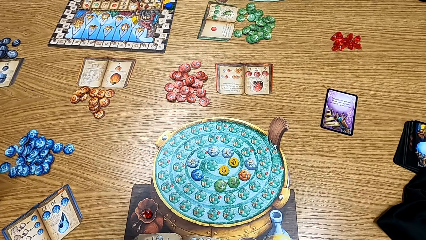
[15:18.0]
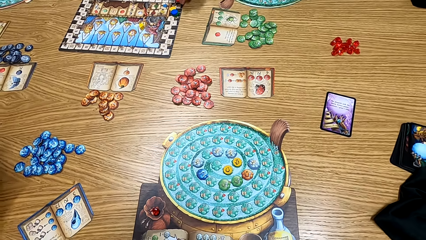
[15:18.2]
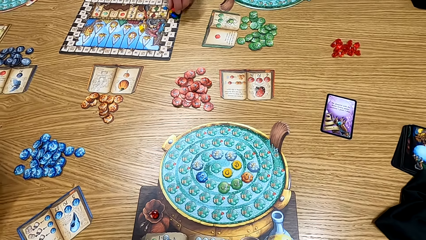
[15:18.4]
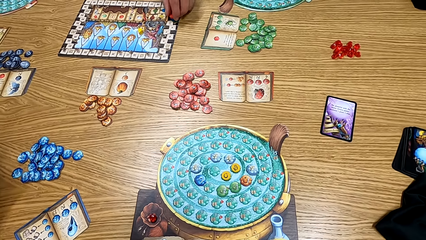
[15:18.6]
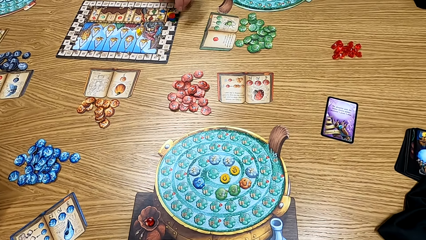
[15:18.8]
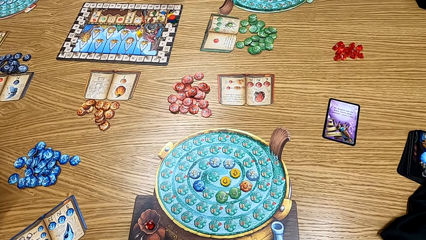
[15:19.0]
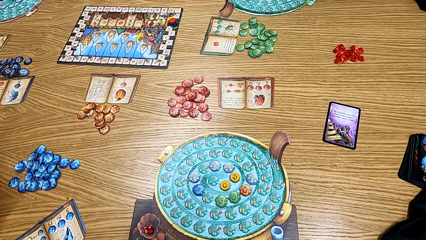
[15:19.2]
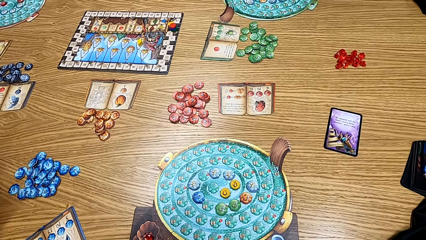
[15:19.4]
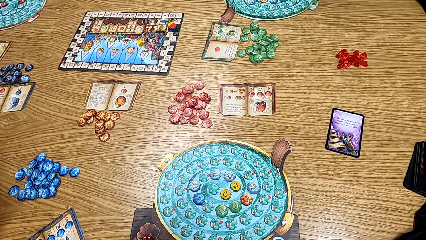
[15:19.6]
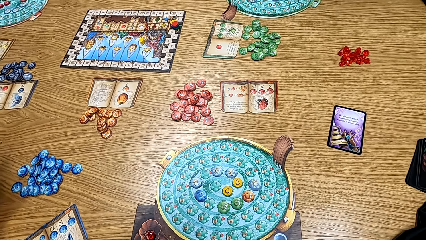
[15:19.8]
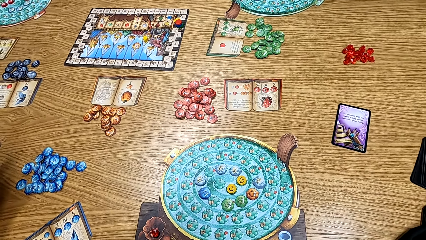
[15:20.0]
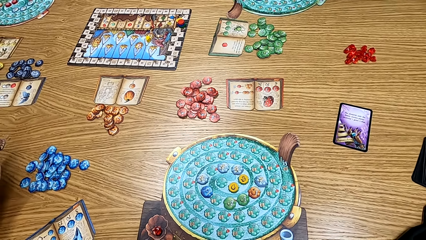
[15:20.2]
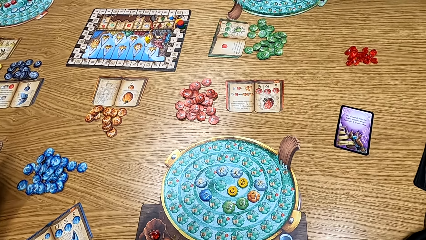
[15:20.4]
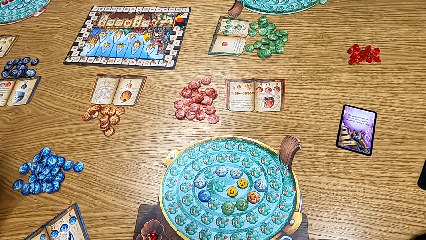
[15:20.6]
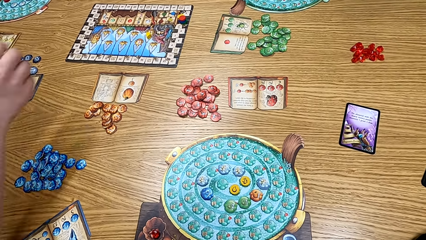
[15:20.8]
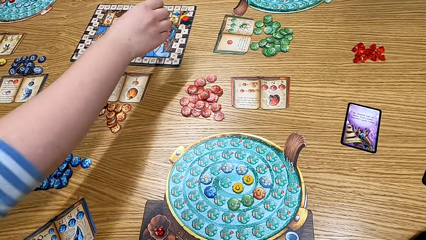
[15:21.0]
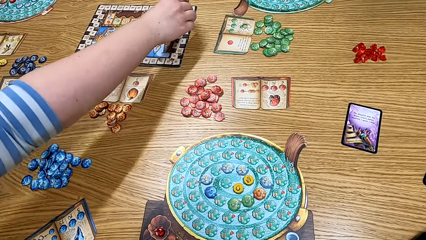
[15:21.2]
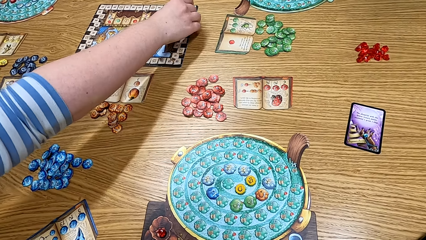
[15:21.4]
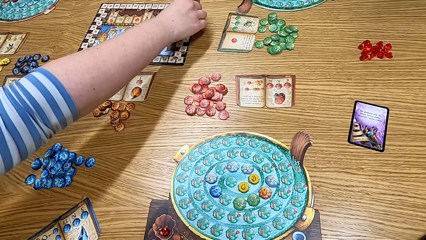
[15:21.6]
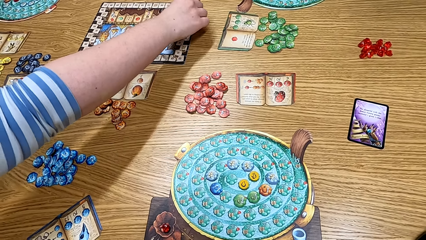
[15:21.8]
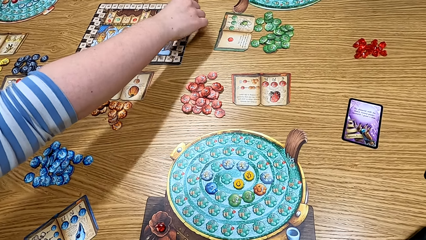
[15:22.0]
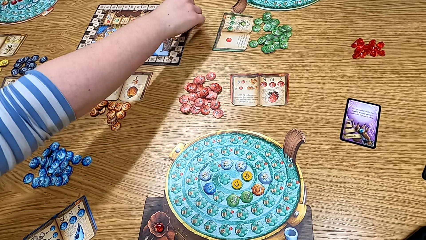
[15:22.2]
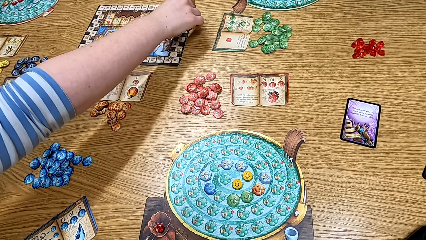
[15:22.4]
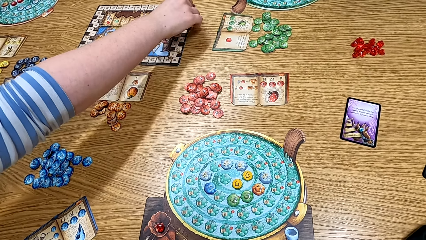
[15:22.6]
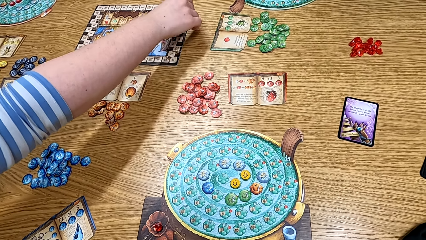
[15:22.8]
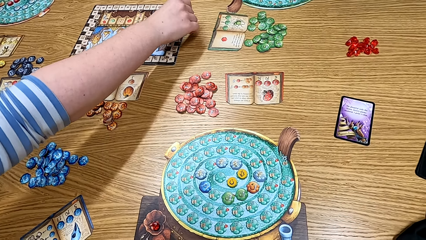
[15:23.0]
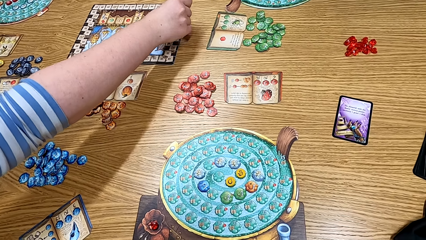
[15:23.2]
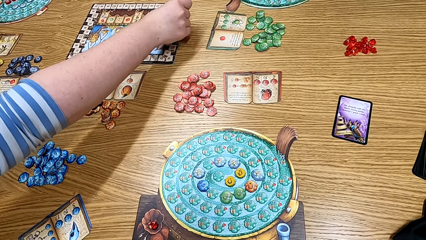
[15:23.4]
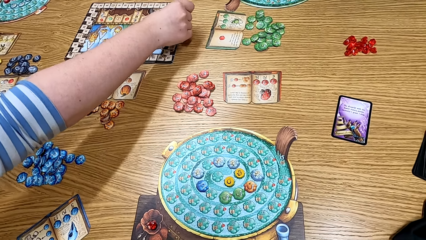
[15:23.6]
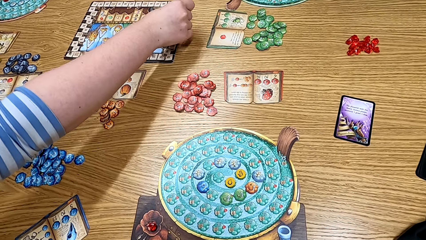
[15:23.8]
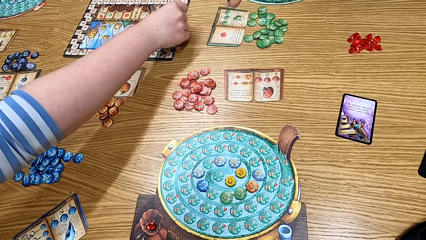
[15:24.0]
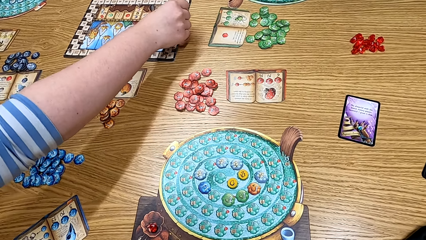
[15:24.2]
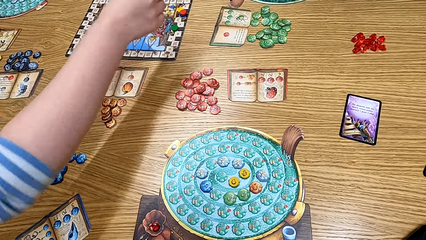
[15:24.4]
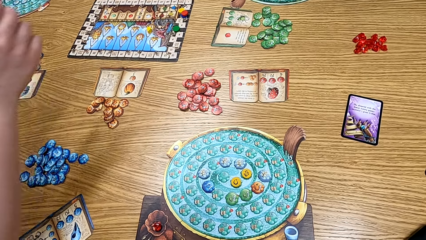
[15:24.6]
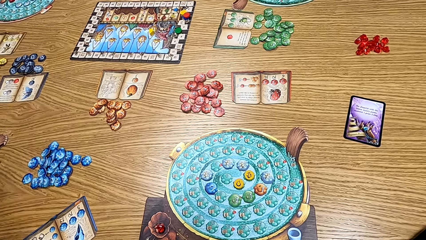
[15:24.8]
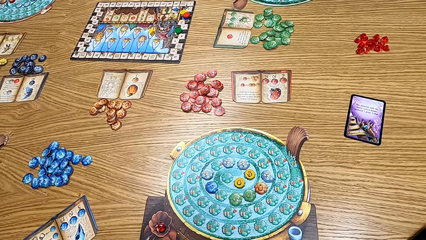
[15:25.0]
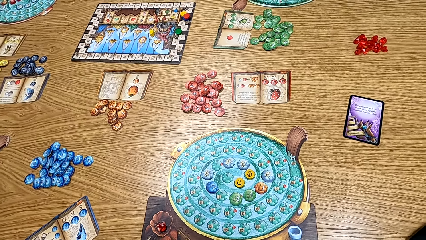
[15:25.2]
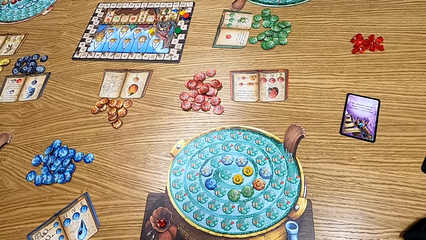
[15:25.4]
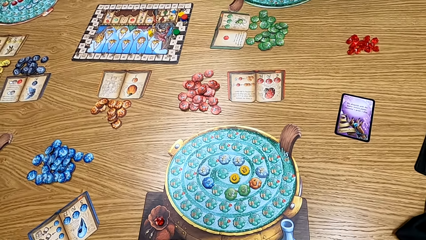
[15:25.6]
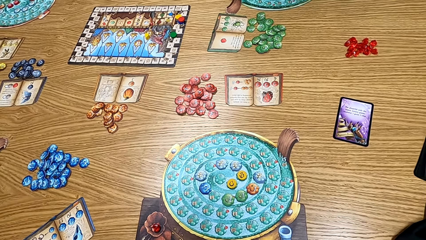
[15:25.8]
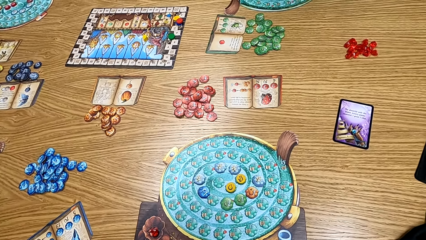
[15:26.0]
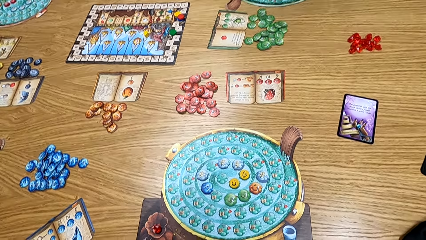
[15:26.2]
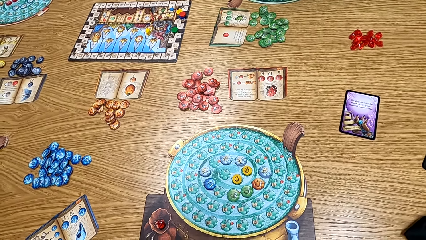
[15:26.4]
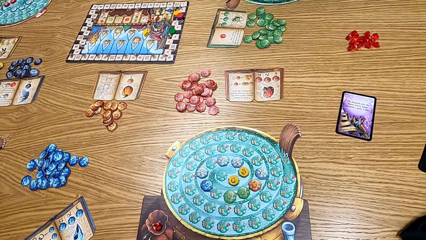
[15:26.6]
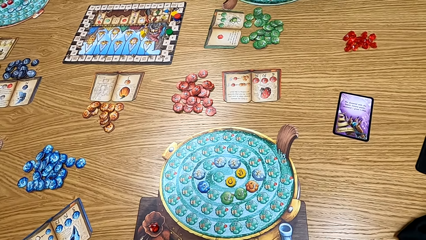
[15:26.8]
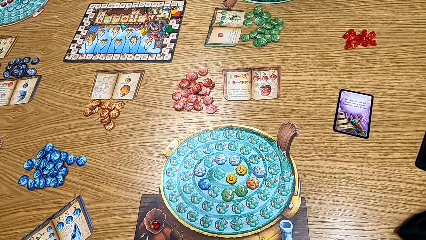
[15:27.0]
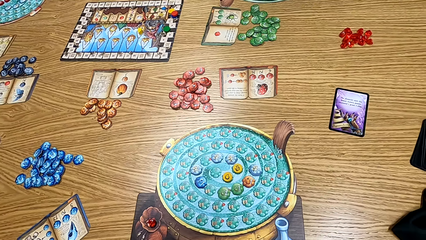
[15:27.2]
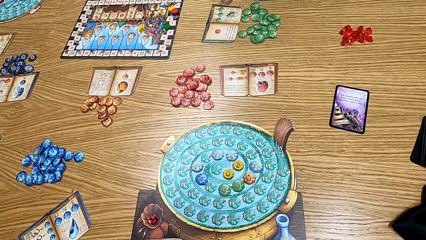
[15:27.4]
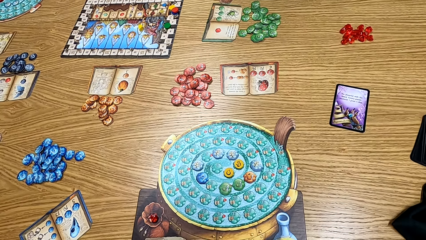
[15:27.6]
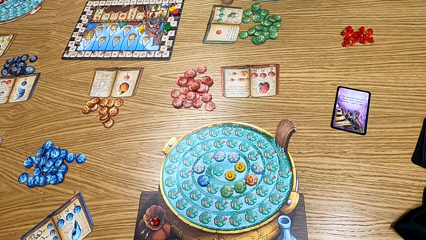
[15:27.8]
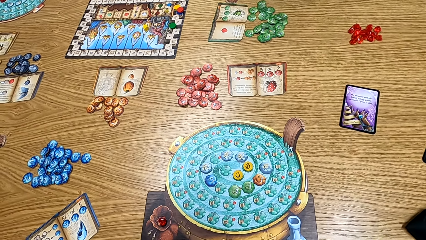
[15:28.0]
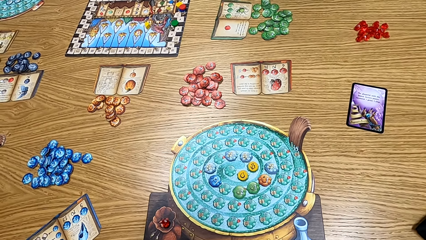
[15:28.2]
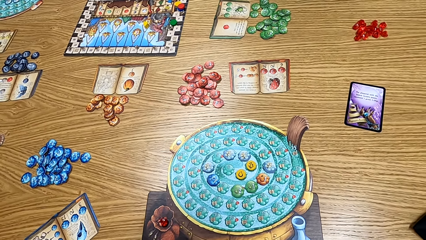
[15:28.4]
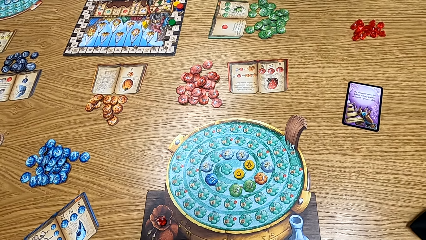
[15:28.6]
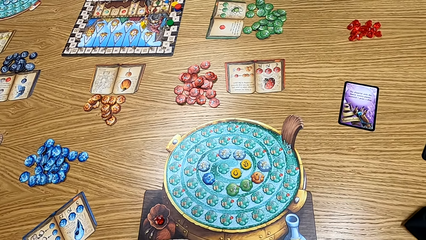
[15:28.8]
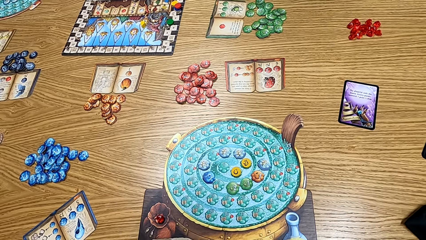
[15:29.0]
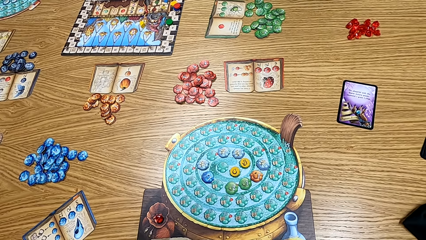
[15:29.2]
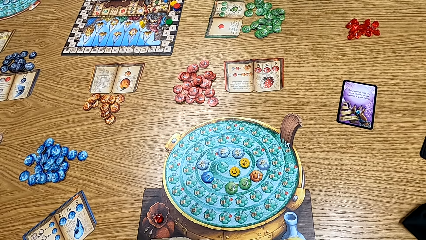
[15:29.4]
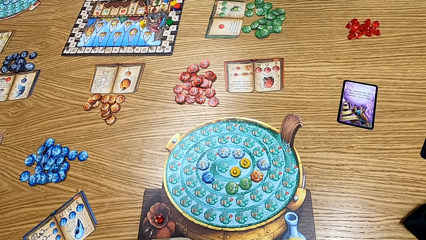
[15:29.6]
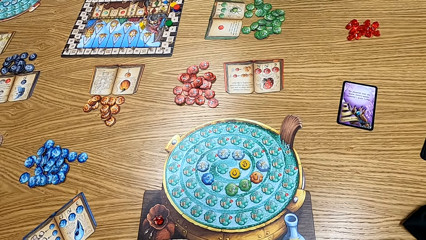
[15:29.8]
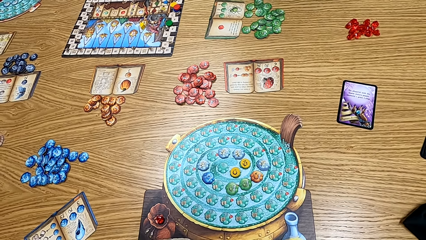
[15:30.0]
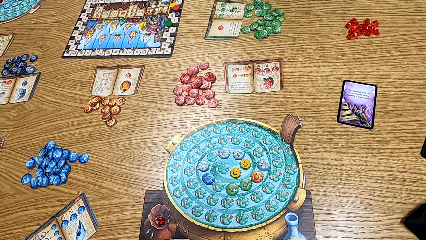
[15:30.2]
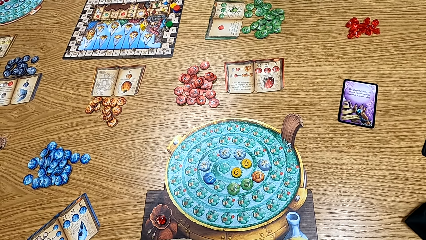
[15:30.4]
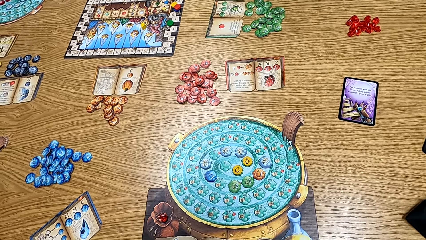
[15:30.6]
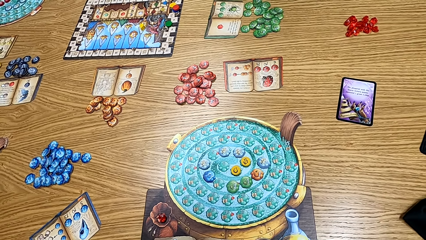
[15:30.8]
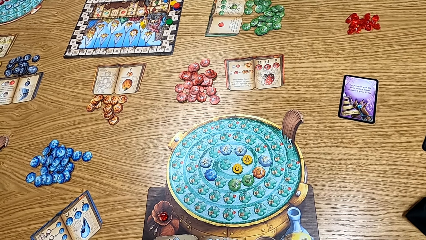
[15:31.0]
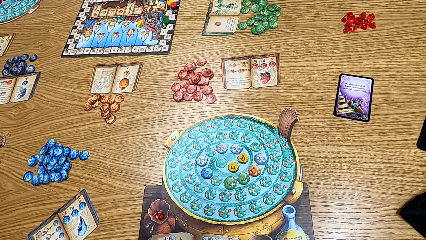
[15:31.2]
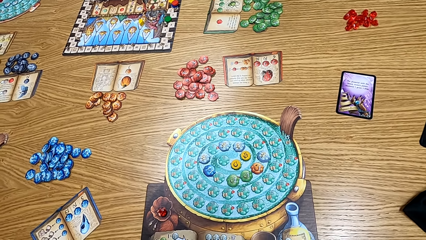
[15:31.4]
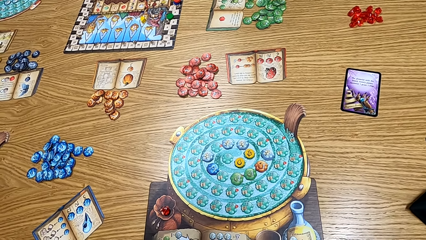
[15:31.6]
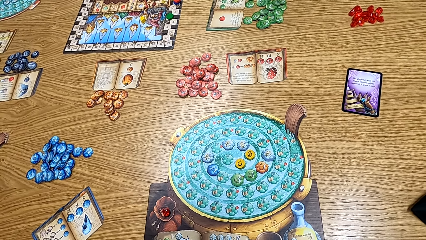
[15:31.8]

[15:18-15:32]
A lady plays the board game. A man plays the game. Another lady plays the board game. The camera wearer looks at the table.

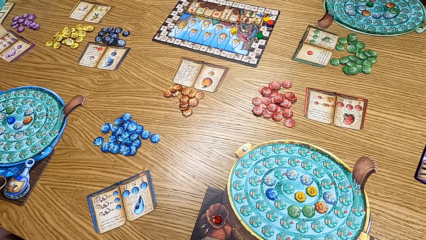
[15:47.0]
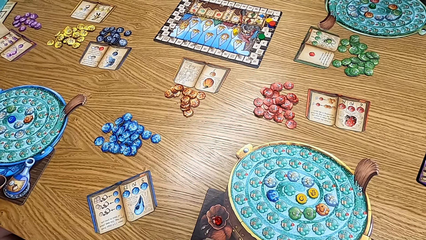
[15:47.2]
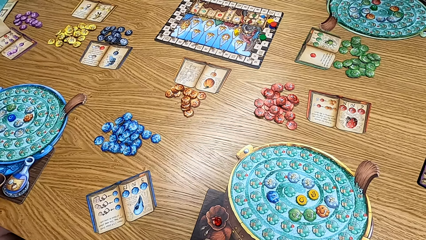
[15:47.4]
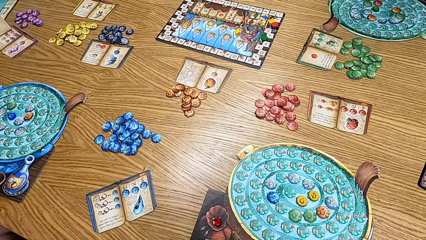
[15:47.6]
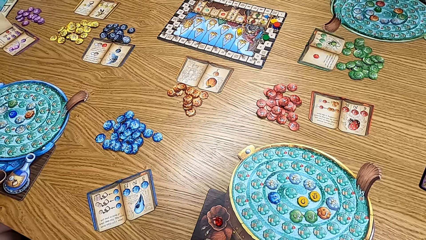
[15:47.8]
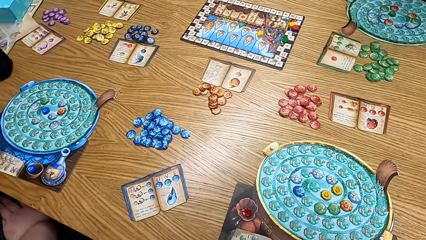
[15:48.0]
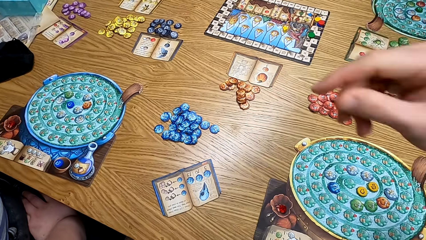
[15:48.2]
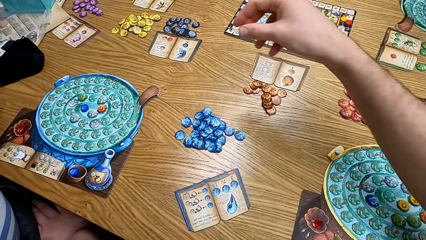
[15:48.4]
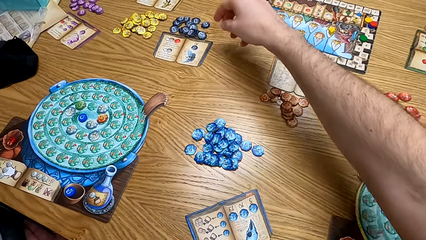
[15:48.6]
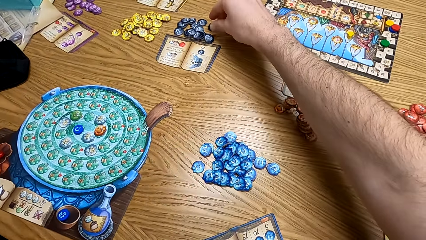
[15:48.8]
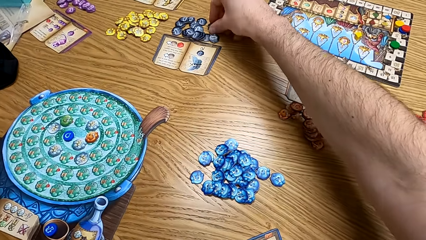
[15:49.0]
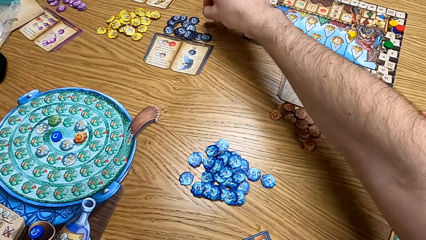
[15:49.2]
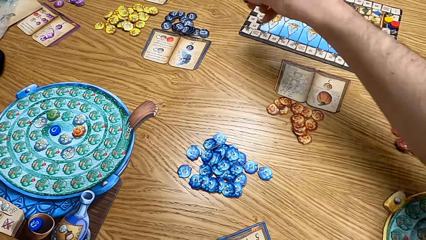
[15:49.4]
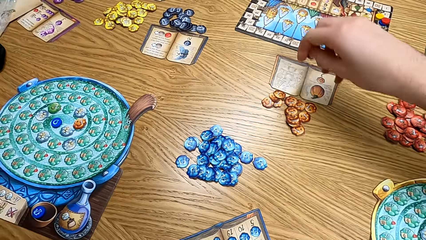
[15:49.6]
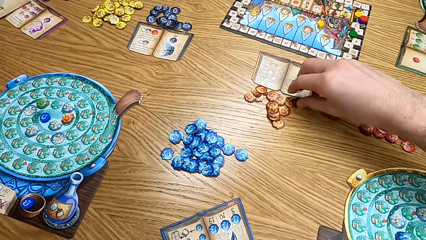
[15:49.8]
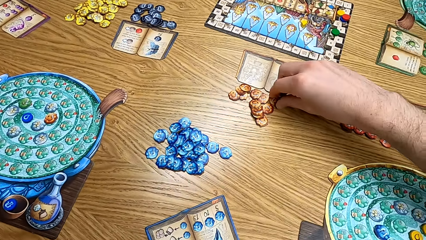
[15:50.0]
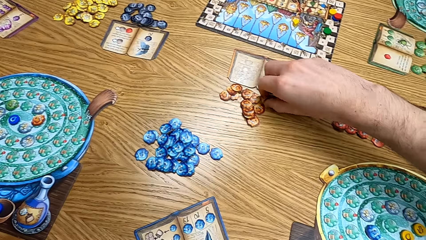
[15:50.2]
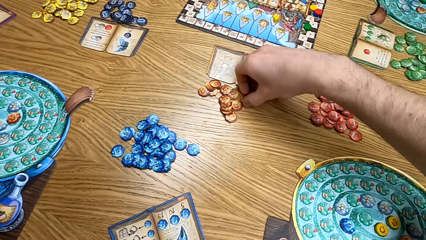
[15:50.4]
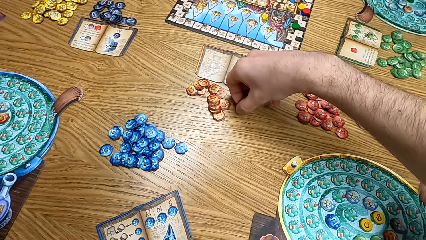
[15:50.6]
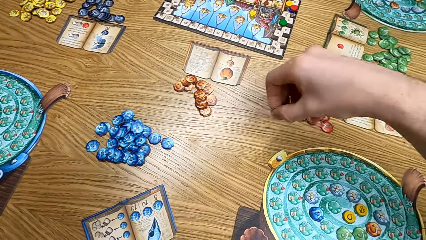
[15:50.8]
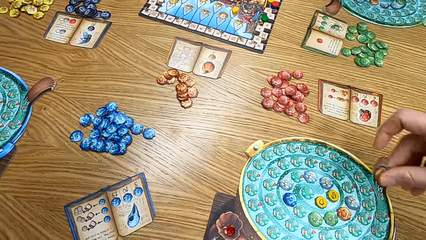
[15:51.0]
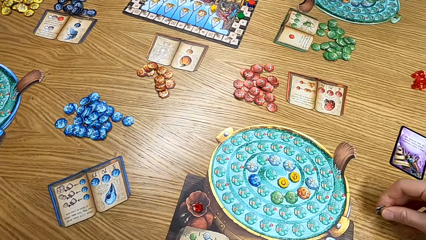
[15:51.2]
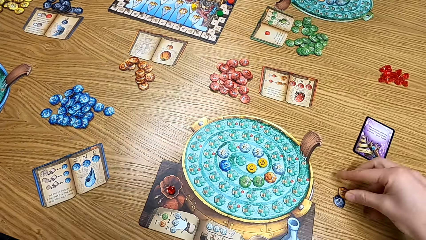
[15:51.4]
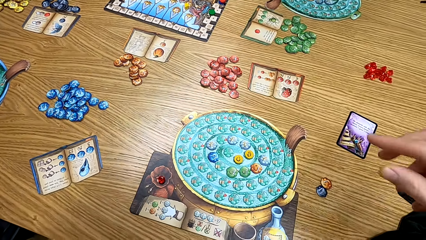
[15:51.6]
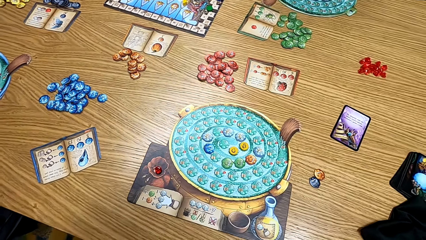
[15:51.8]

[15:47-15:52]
The camera wearer plays the game. They pick up the token from the table. They put the token on the table.
